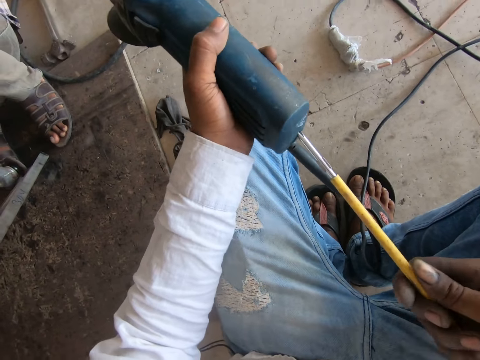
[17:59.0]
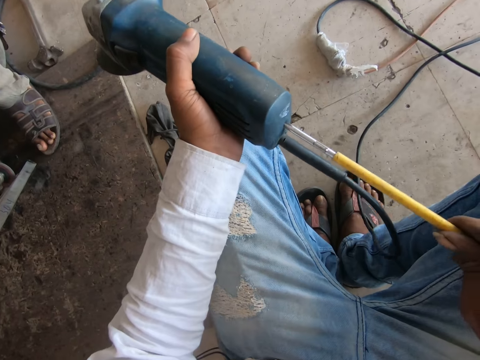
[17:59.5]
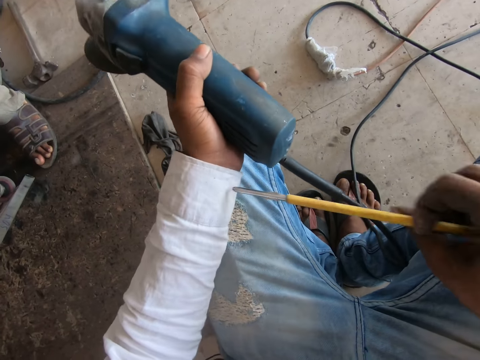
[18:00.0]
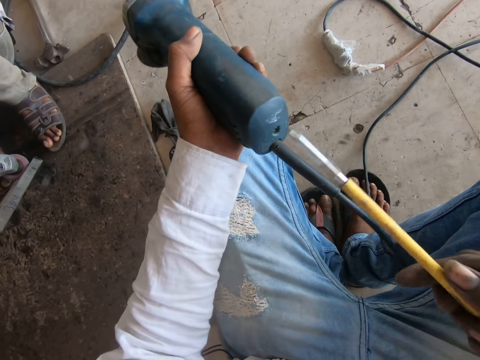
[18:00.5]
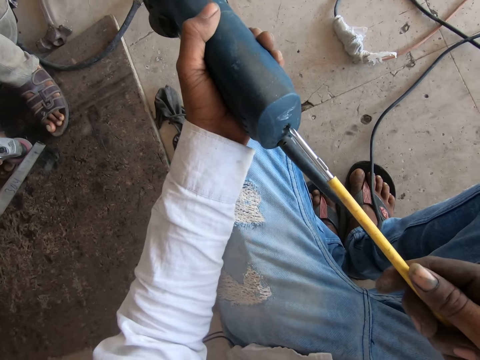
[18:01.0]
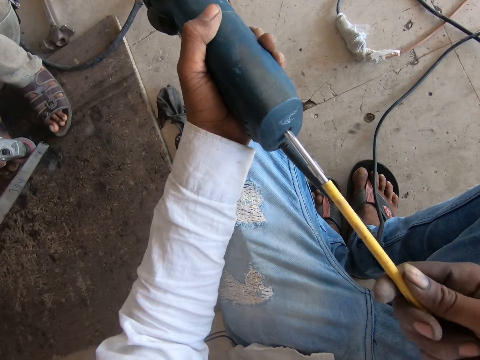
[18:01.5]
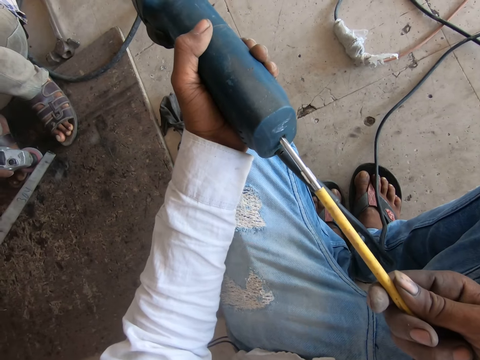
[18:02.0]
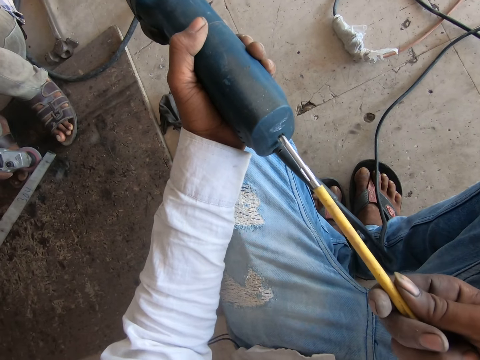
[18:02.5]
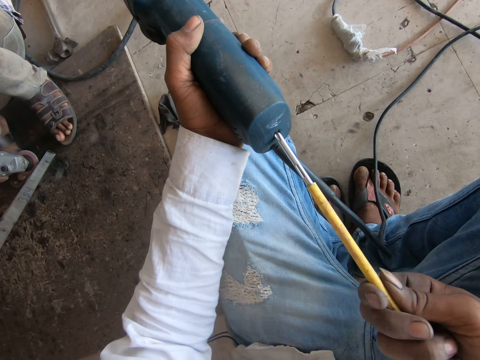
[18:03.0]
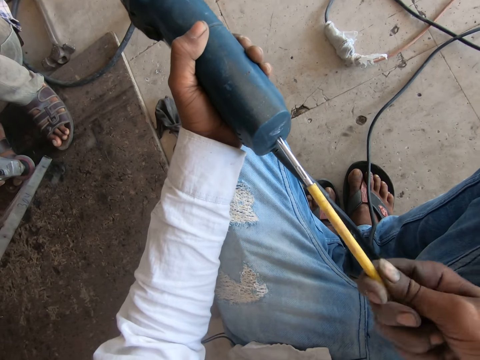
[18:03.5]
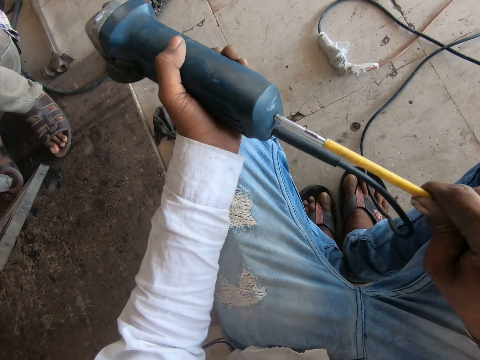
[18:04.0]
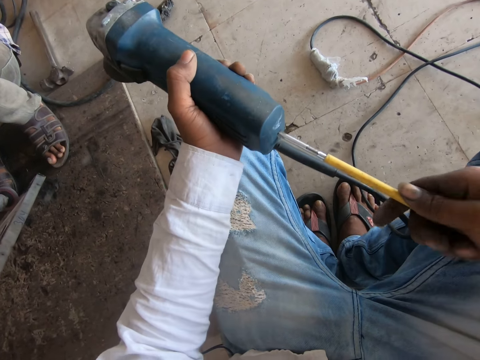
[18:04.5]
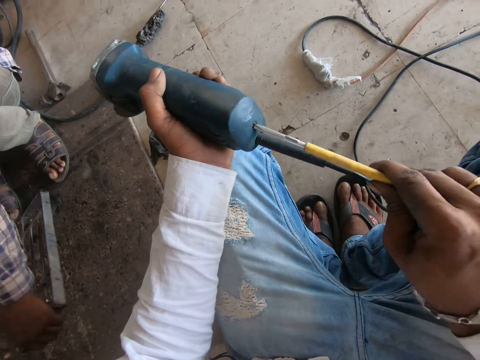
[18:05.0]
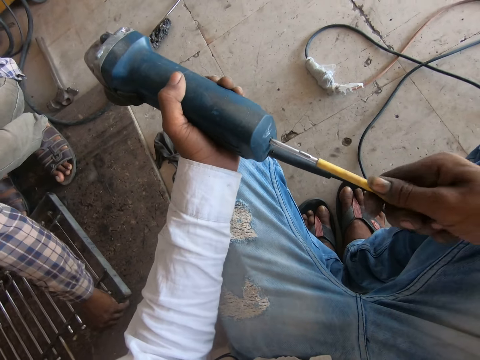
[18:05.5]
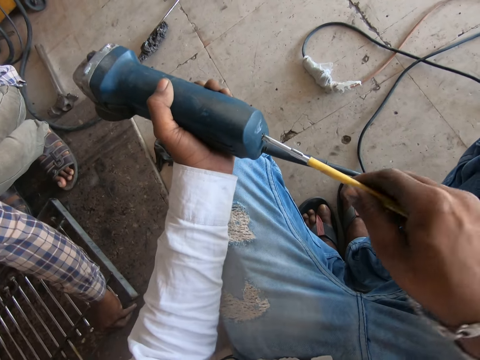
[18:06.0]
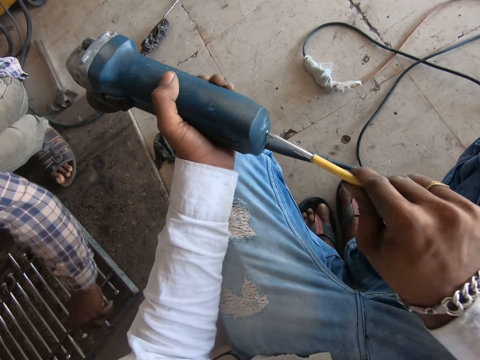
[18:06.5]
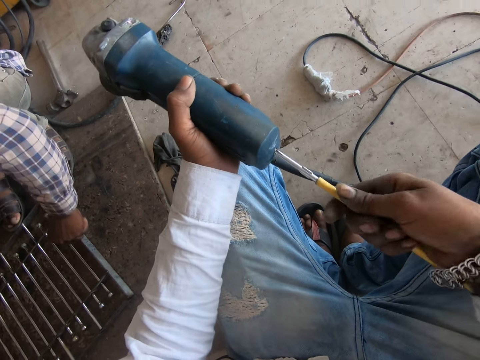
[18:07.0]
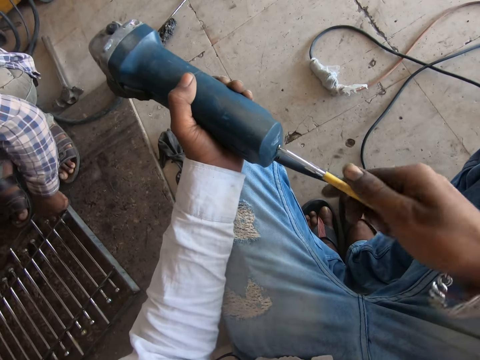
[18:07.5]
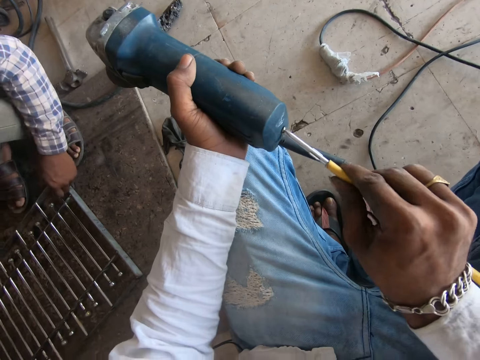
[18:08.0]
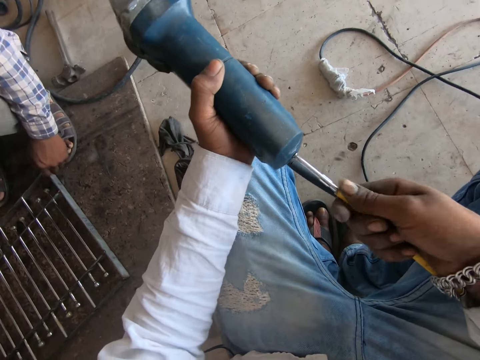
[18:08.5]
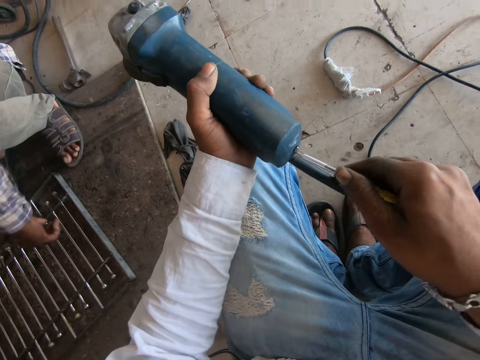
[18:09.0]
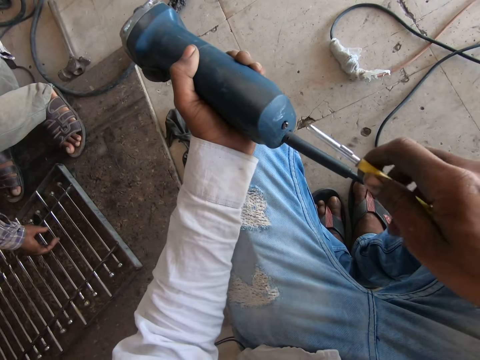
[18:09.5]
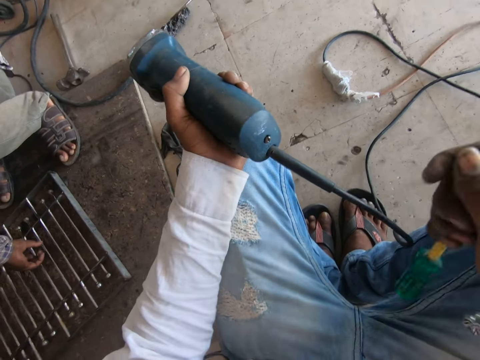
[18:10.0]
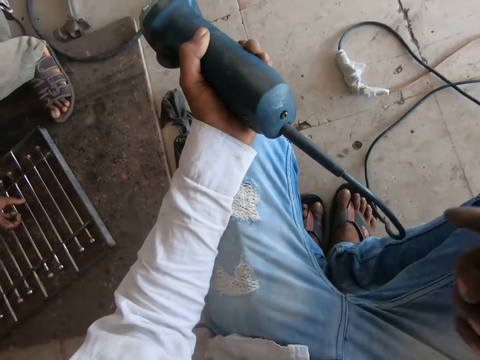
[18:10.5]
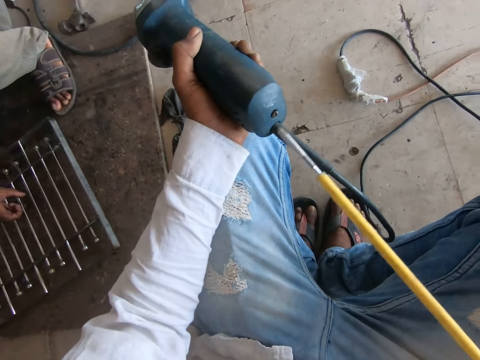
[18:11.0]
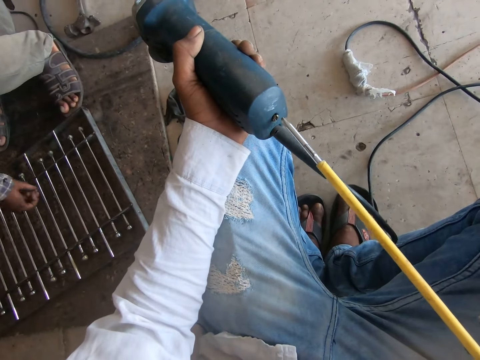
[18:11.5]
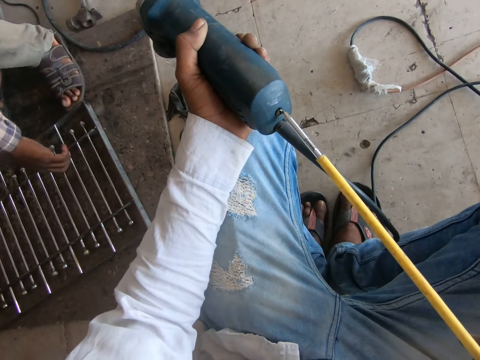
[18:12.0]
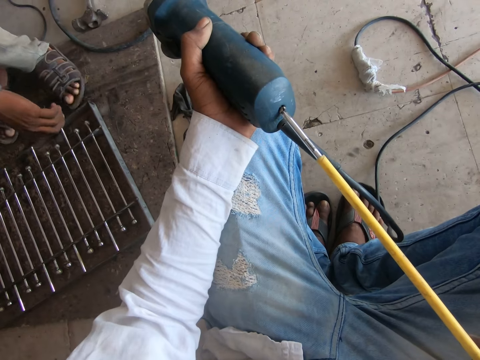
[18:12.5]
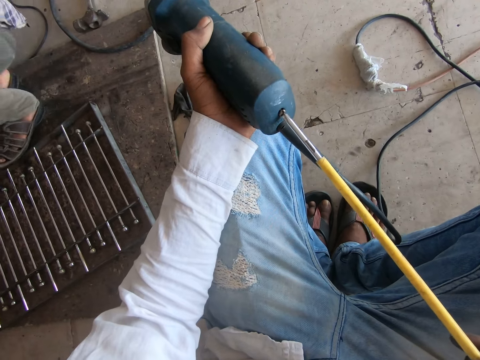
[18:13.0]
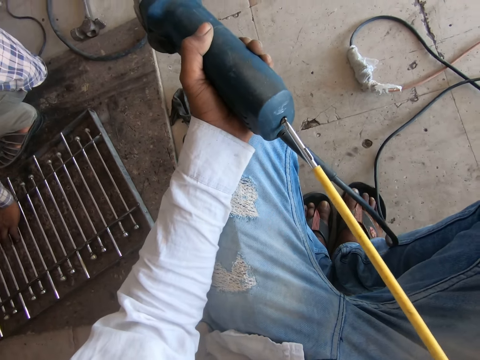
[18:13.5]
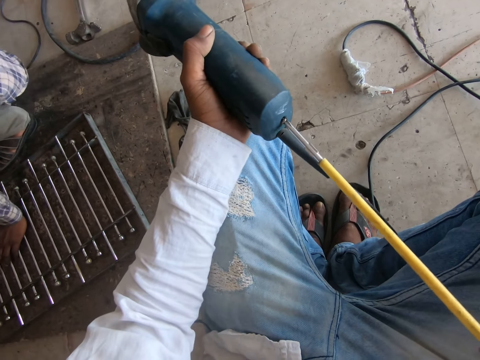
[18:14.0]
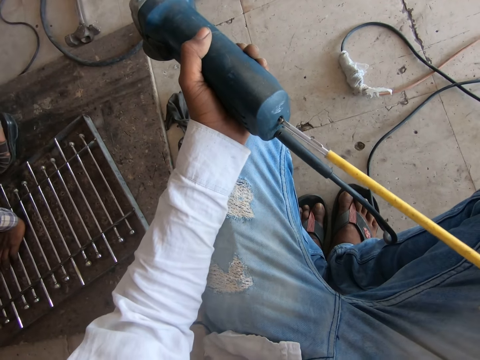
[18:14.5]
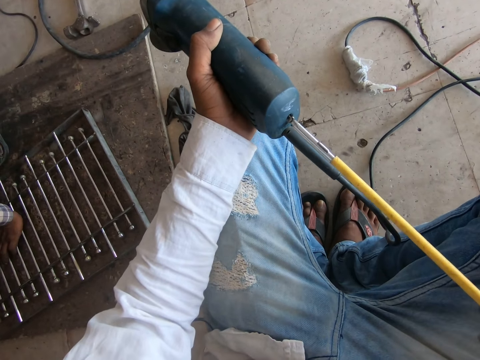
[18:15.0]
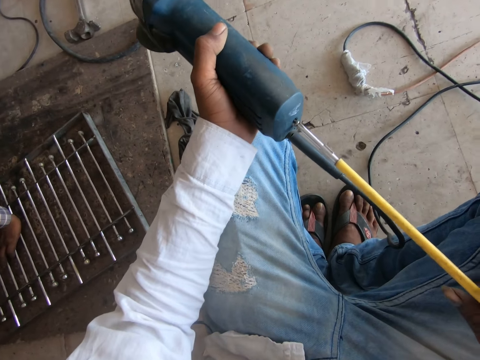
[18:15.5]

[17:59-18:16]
The camera wearer loosens the bolt. A person picks up the grill.

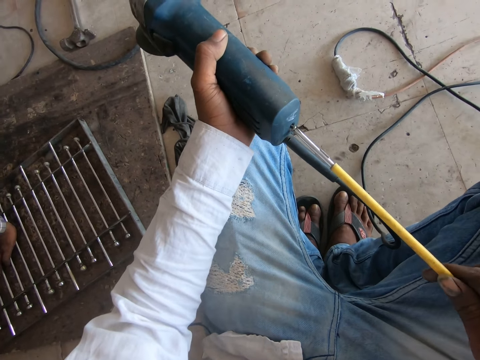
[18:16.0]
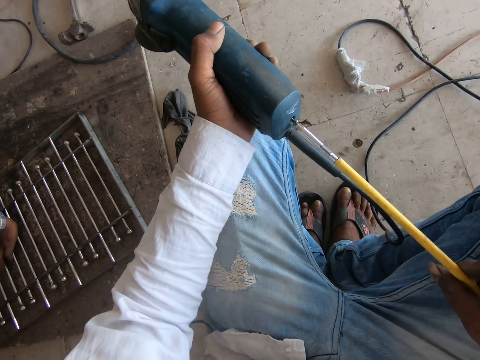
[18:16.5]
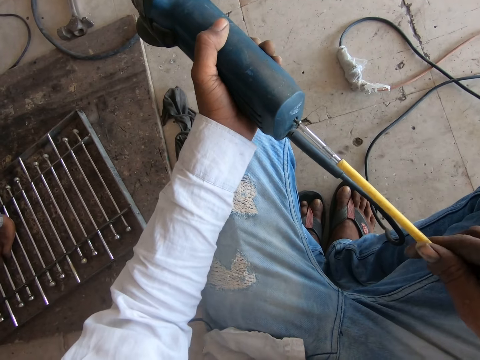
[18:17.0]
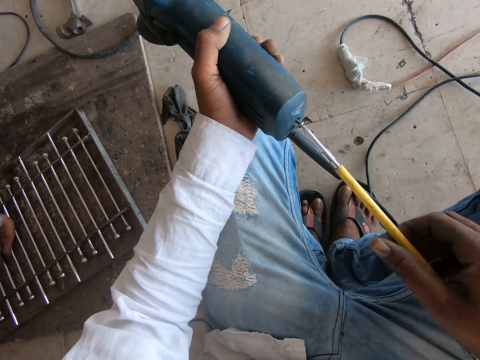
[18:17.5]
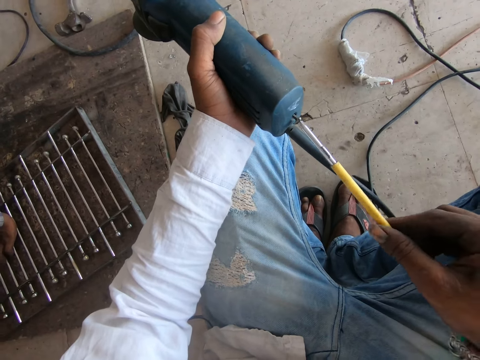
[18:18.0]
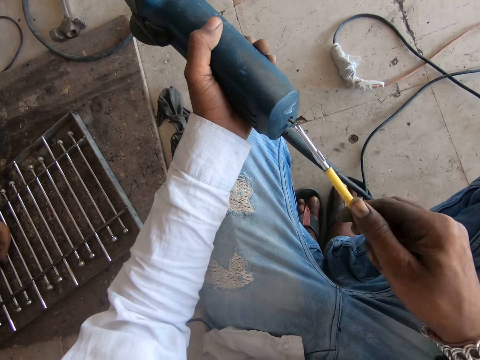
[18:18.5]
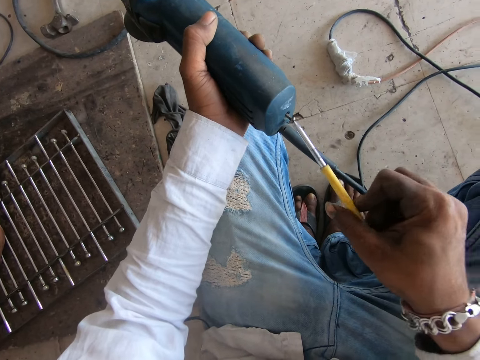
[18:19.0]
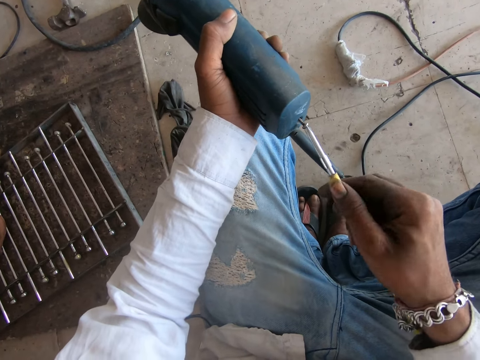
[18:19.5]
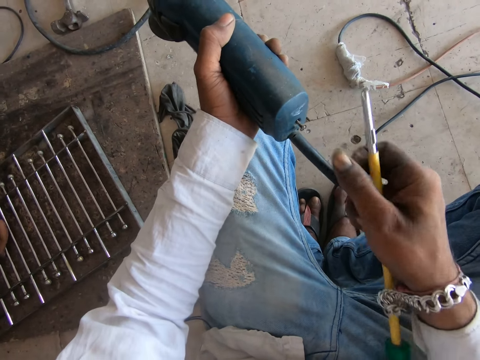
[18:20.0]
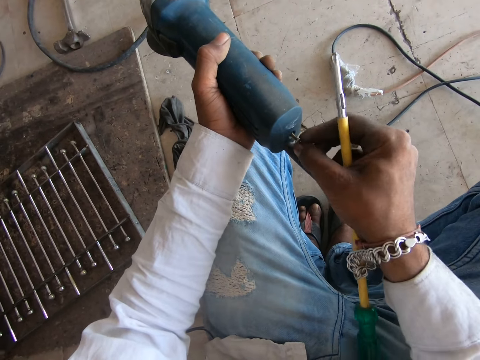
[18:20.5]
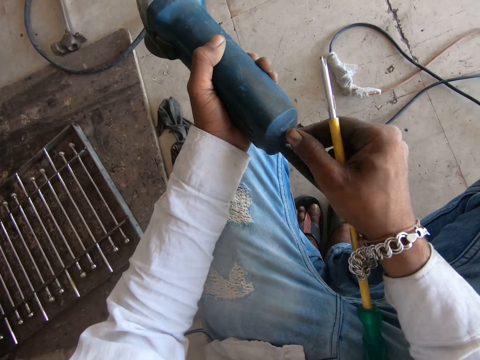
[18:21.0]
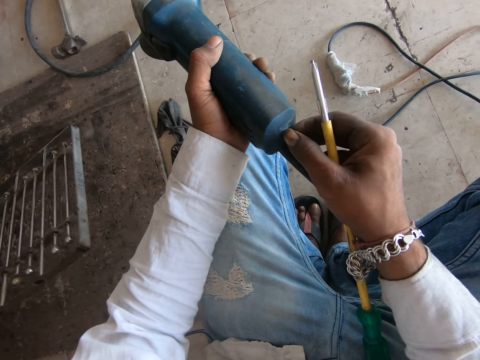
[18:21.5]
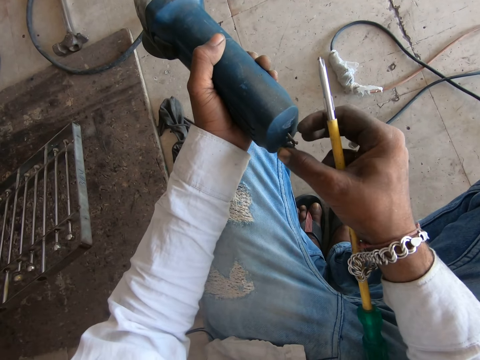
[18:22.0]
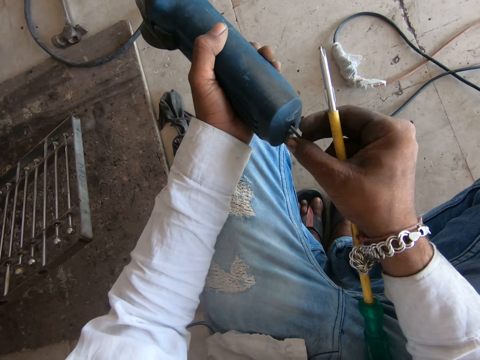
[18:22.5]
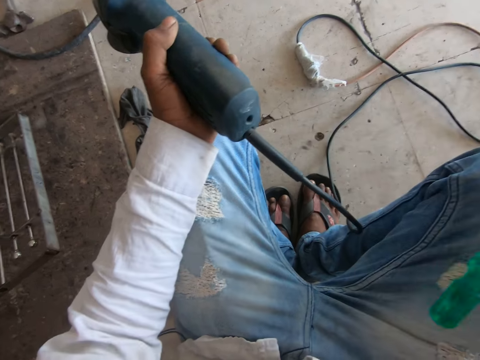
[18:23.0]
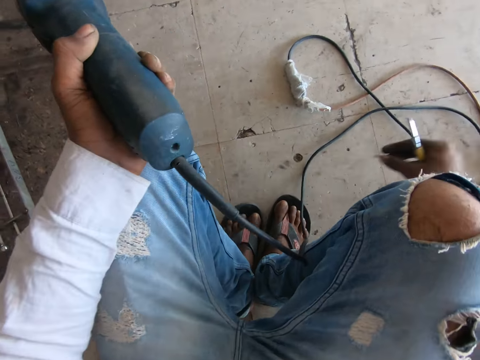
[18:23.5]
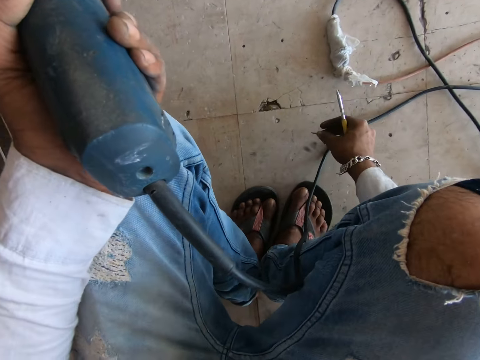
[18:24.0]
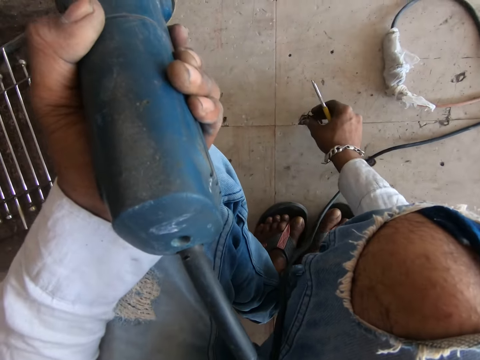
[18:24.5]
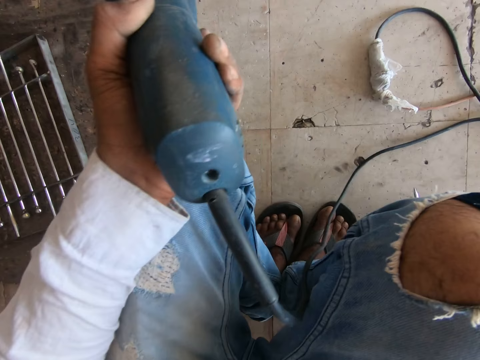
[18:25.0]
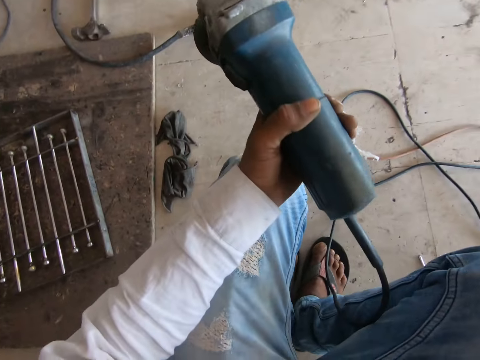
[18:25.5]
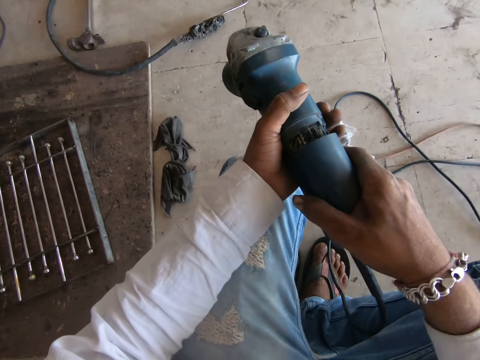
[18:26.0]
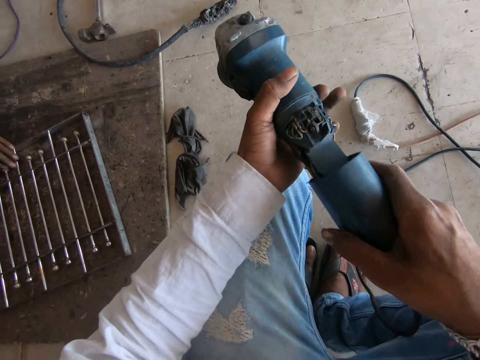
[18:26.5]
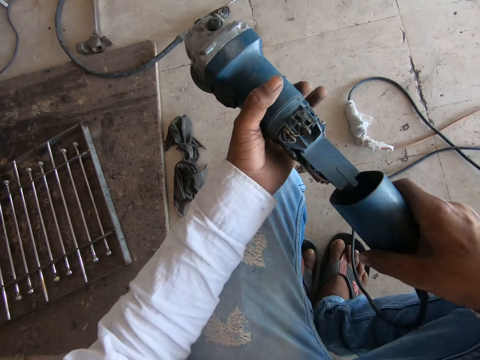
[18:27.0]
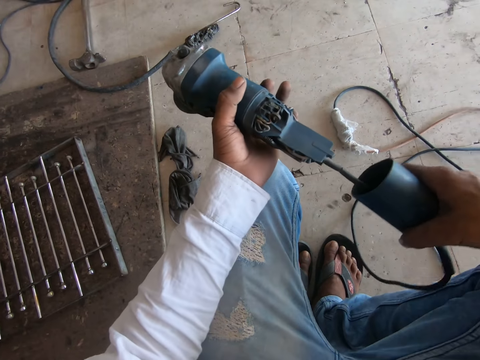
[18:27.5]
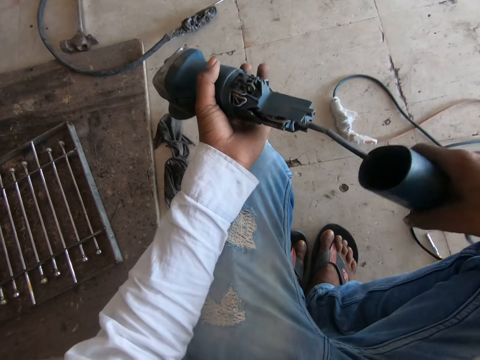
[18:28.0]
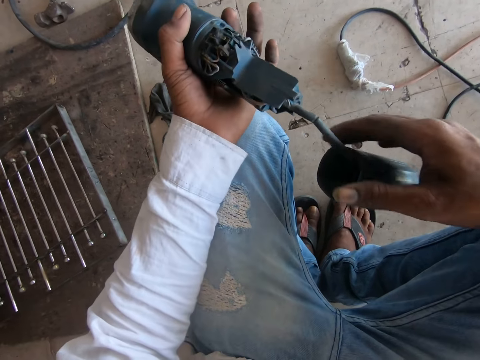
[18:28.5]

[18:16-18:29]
The camera wearer unscrews the angle grinder with his hand. He takes the screw. He puts the screw down. He opens the grinder. He pulls out the angle grinder body.
